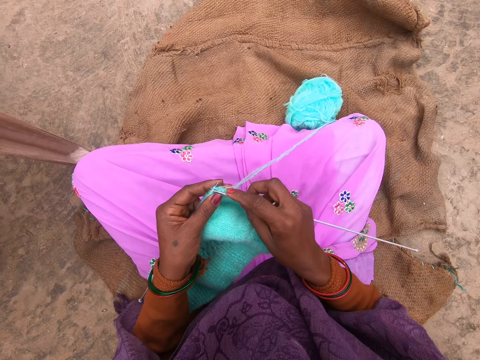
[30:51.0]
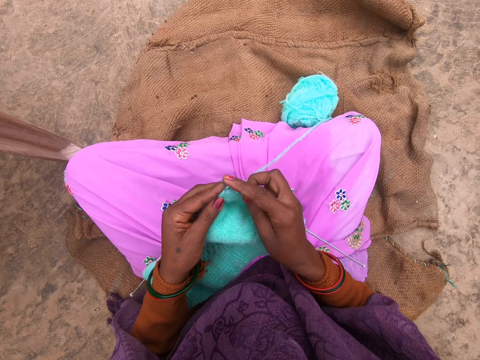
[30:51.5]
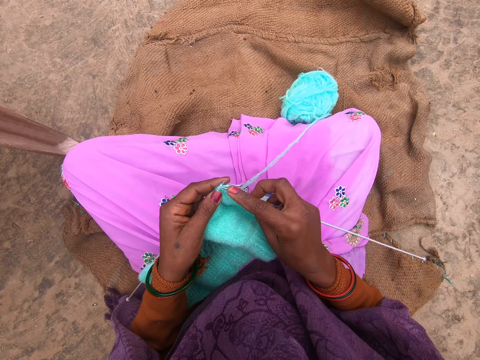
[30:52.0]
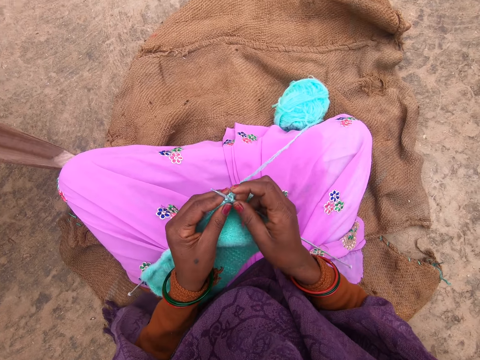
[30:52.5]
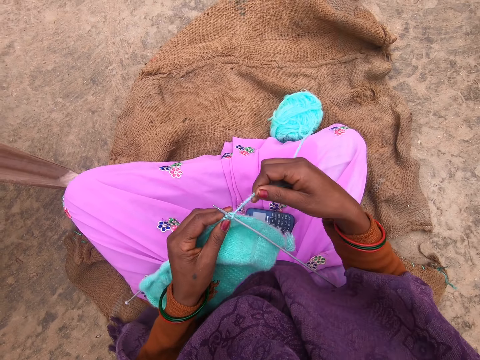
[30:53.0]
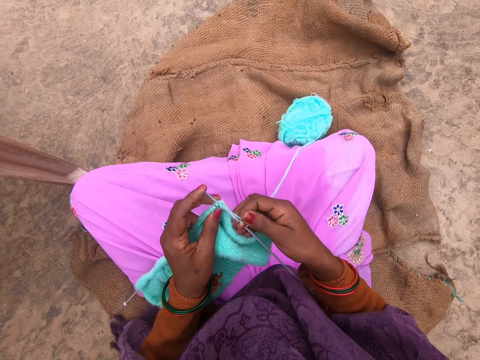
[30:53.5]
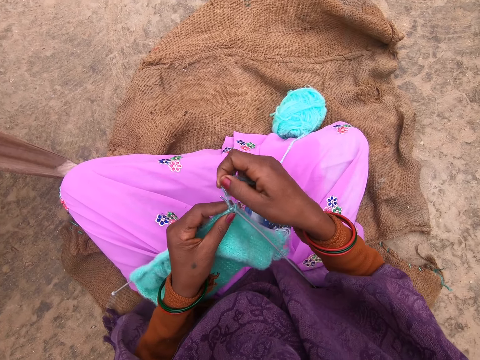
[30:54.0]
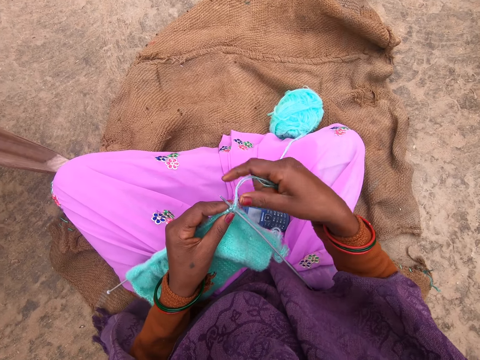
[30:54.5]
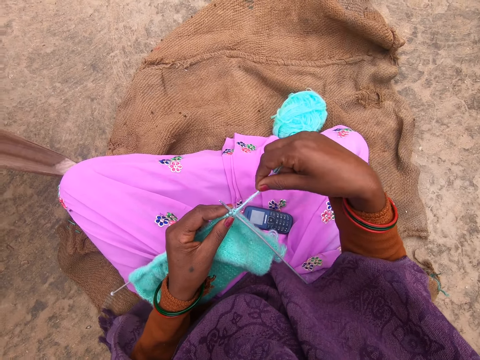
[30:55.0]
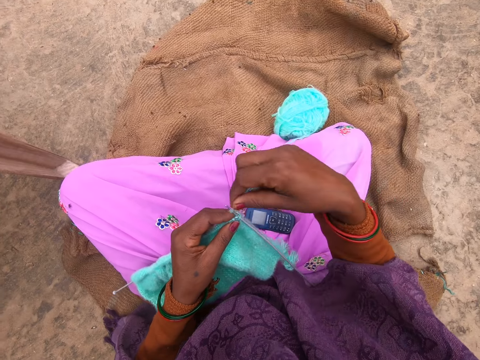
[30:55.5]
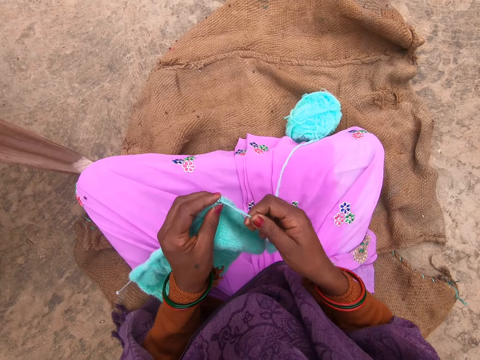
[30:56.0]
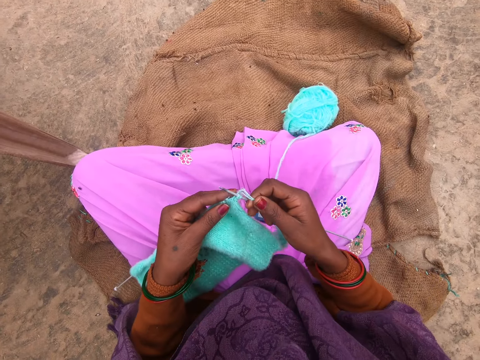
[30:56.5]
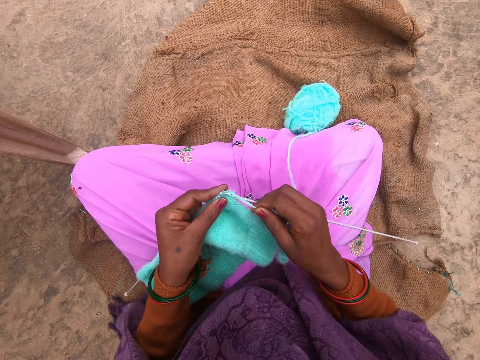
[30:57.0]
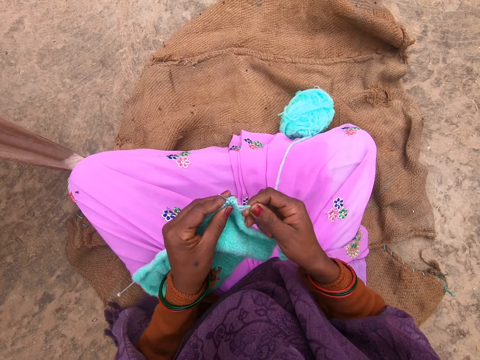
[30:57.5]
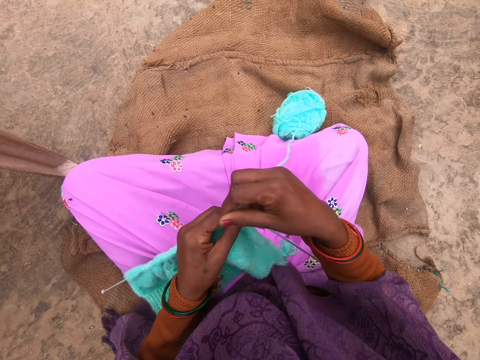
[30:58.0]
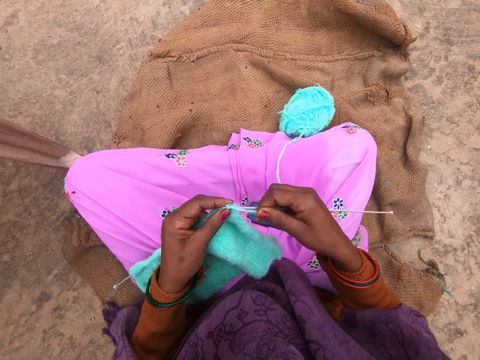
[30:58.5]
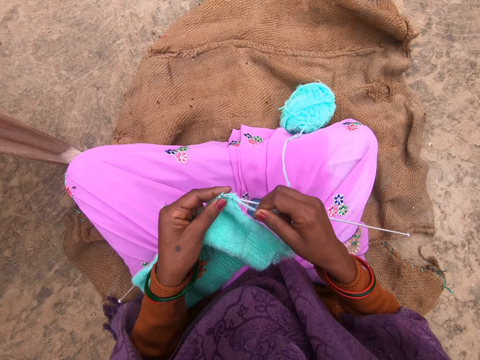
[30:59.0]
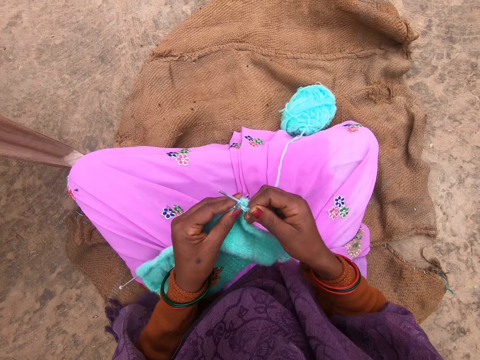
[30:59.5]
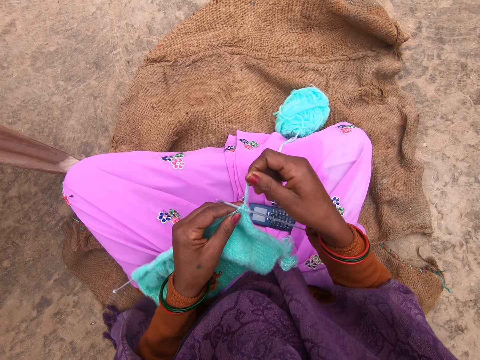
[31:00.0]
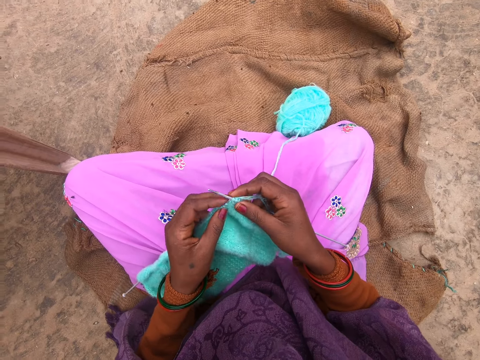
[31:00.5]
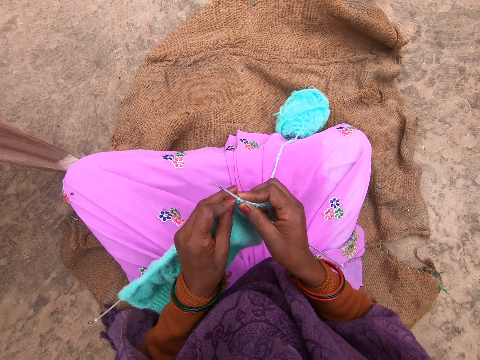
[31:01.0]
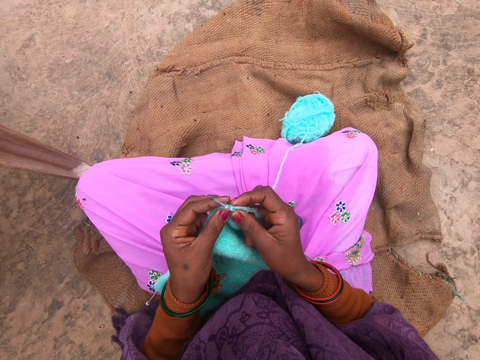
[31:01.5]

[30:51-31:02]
The camera wearer inserts the needle in the crocheted yarn. She rolls the yarn on the crocheting needle. She unrolls the yarn from the crocheting needle. She stares at the crocheting needle. She rolls the yarn on the crocheting needle. She crochets the yarn with the crocheting needle.

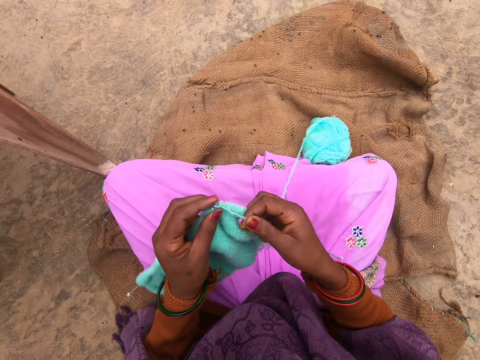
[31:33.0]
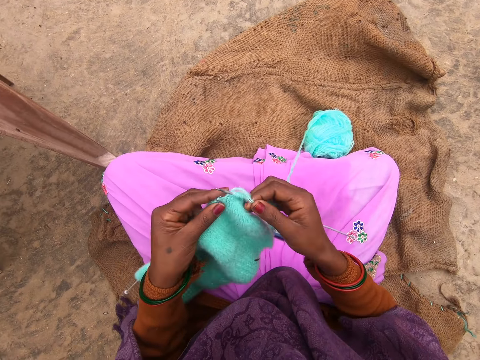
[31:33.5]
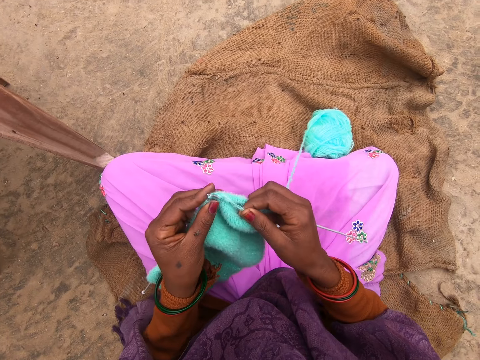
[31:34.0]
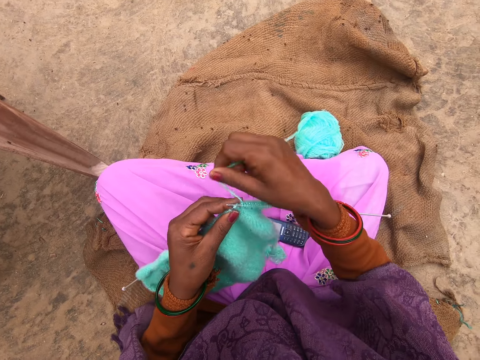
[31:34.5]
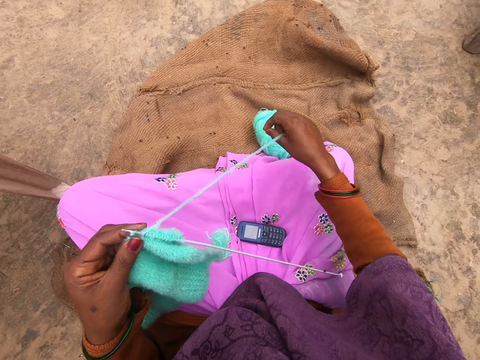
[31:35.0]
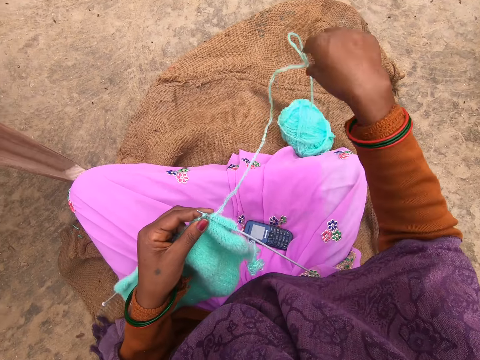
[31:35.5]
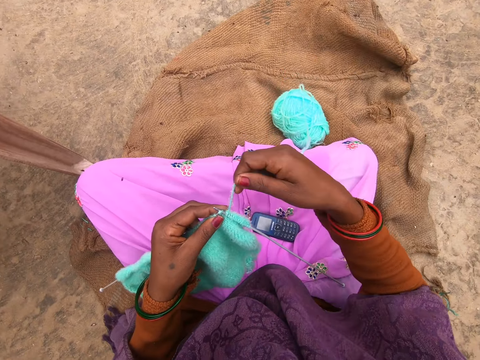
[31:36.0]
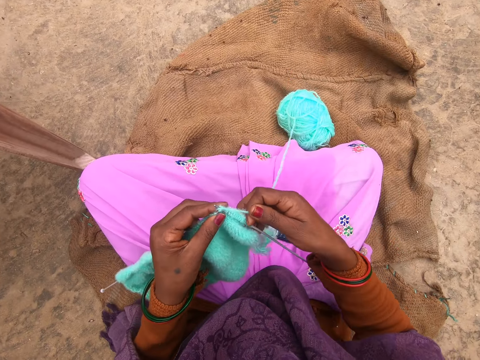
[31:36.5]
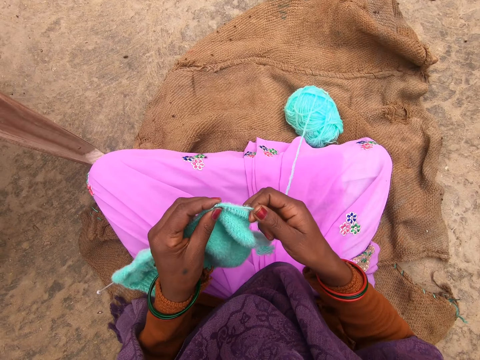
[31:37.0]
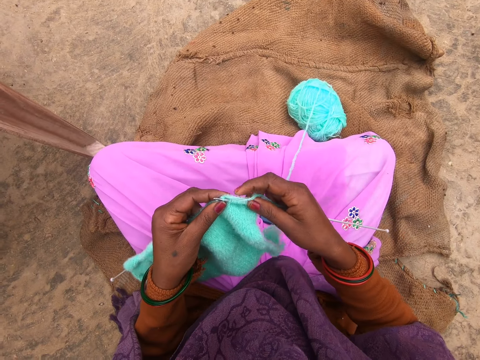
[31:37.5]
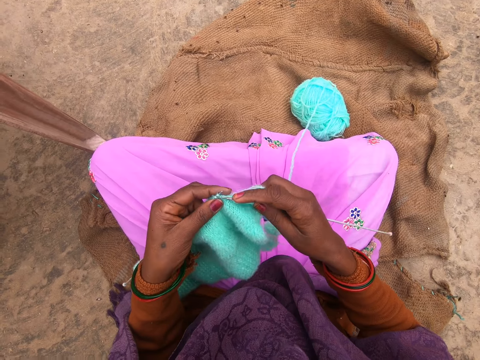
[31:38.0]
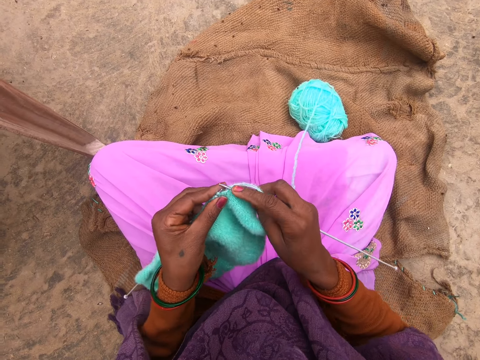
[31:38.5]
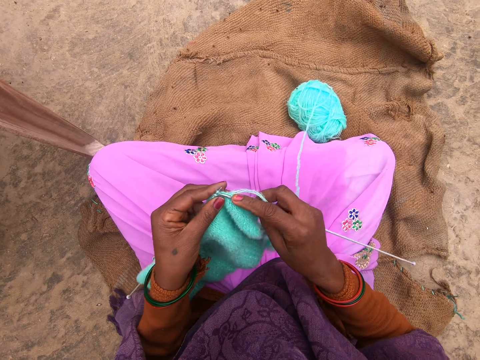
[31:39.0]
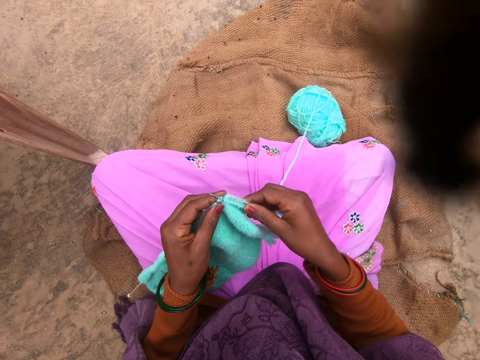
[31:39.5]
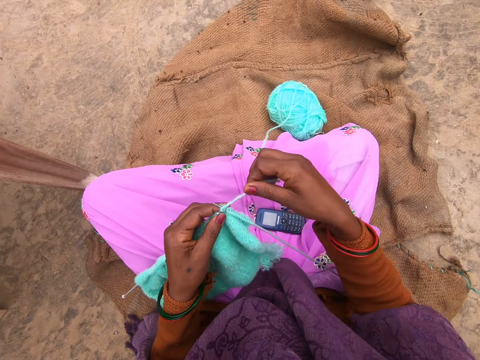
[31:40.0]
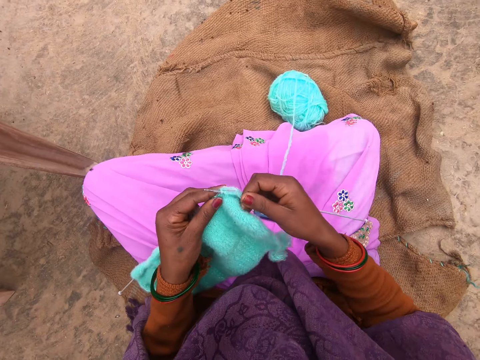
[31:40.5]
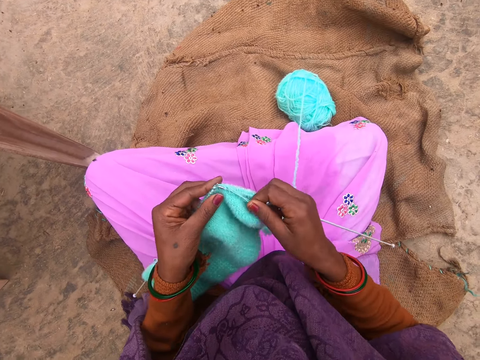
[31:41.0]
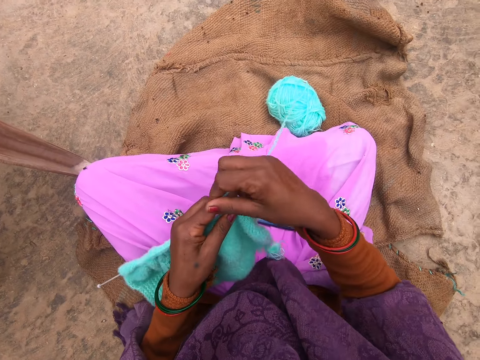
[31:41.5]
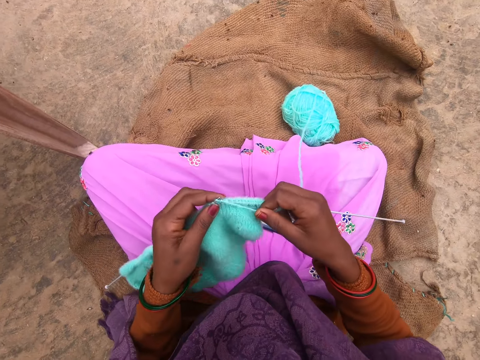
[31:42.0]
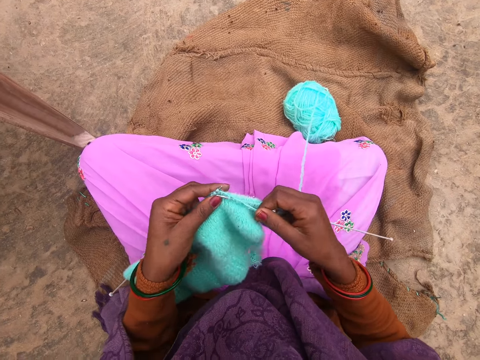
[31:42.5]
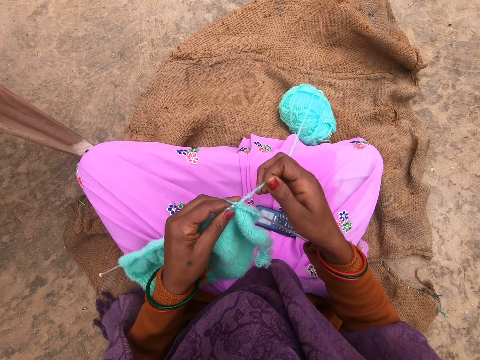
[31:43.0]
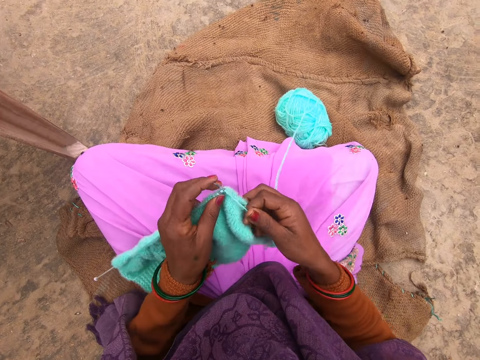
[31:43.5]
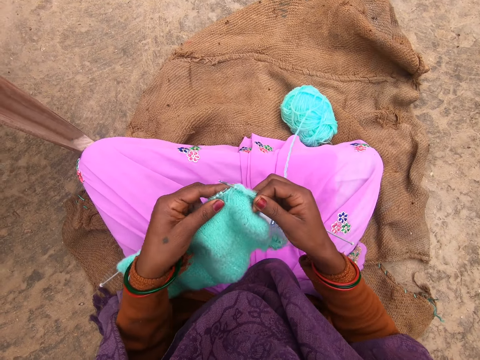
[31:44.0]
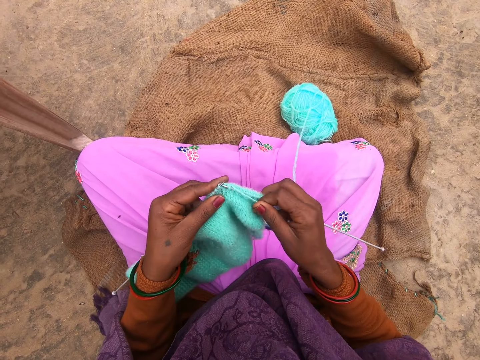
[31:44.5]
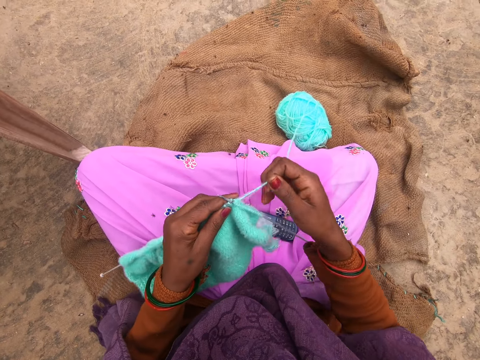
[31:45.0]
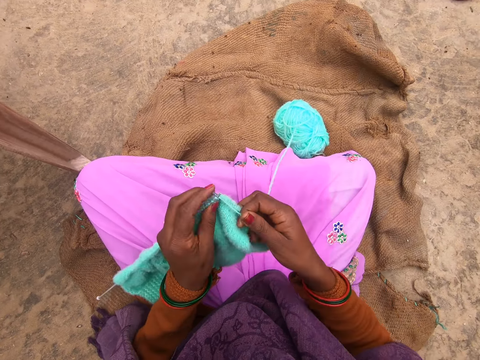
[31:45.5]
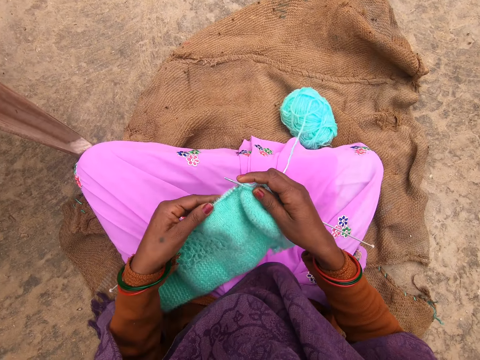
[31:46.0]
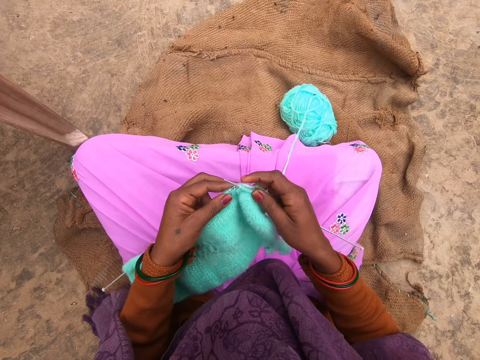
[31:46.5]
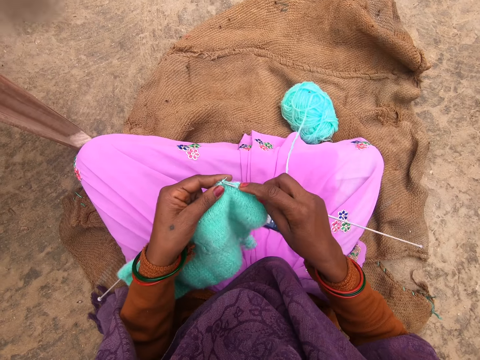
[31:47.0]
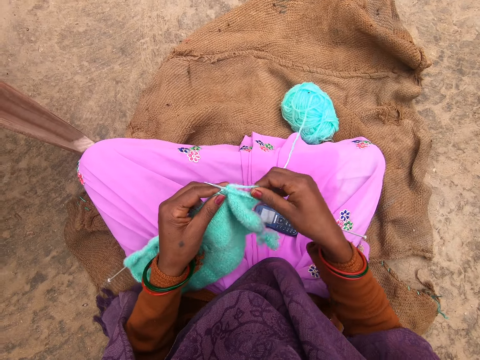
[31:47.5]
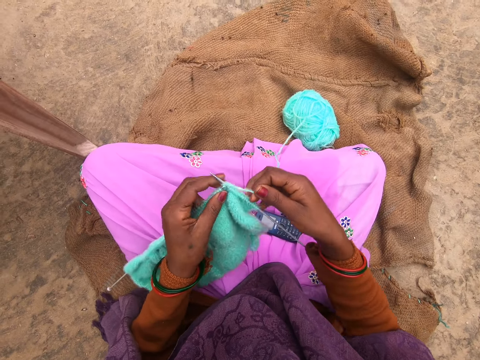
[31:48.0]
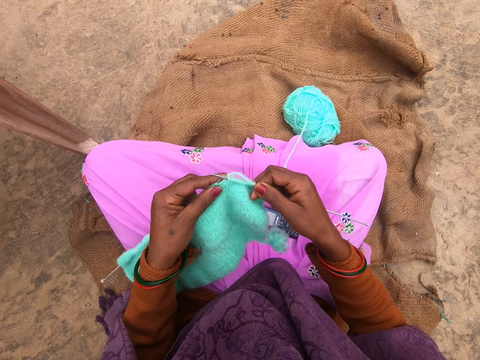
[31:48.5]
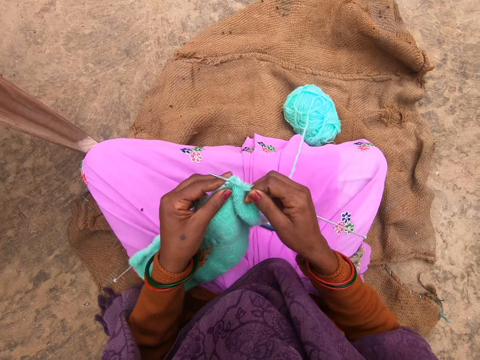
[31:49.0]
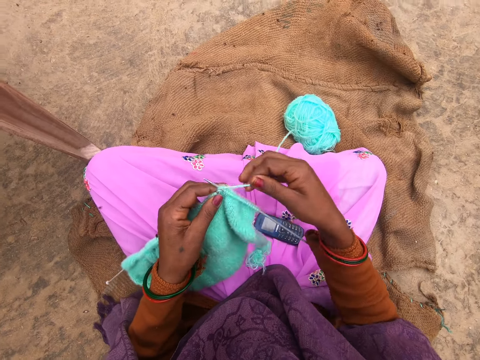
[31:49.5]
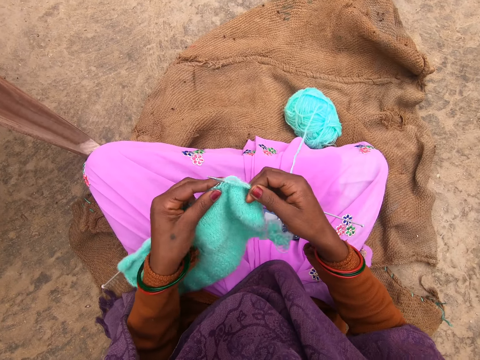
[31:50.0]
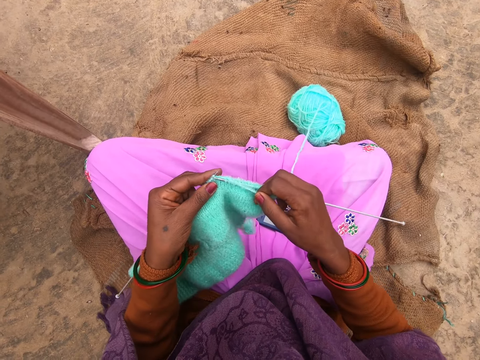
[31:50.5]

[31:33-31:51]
The camera wearer pulls out more thread with her right hand. She lifts up the yarn. She lowers her hand. She moves her hand forward. She crochets the yarn with the crocheting needle. She folds a thread on a needle. She knits using the needle. She folds the thread on the needle. She knits using the needle. She folds the thread on the needle.
